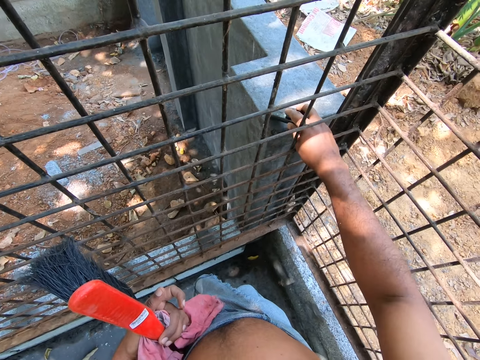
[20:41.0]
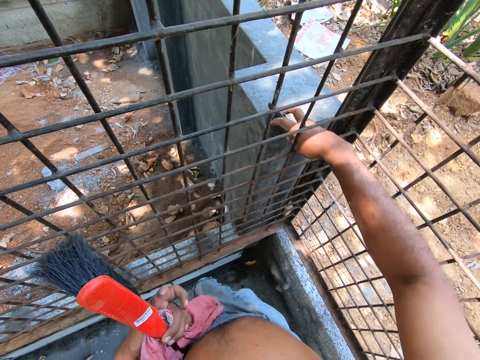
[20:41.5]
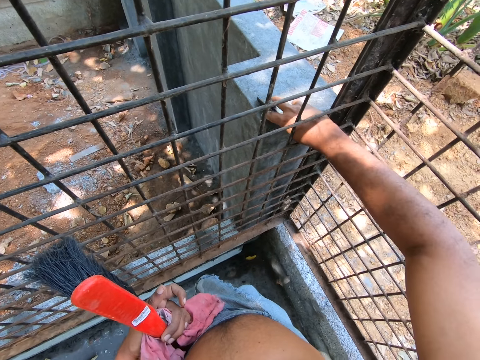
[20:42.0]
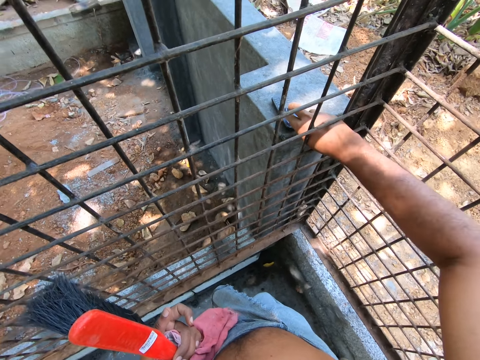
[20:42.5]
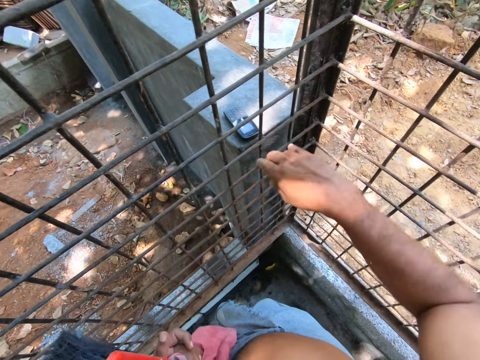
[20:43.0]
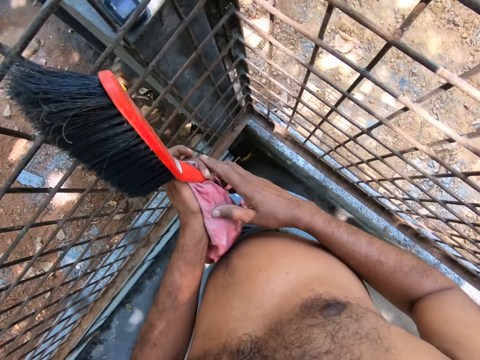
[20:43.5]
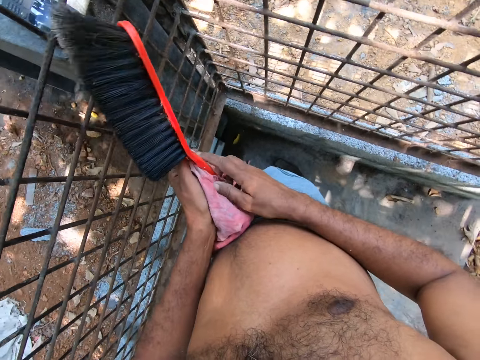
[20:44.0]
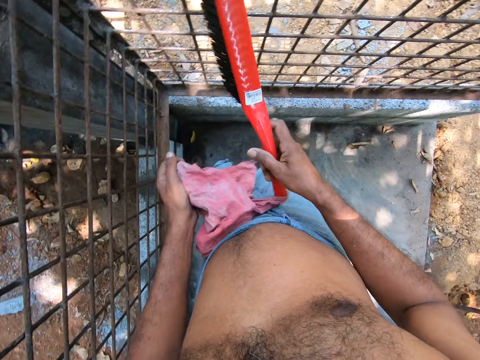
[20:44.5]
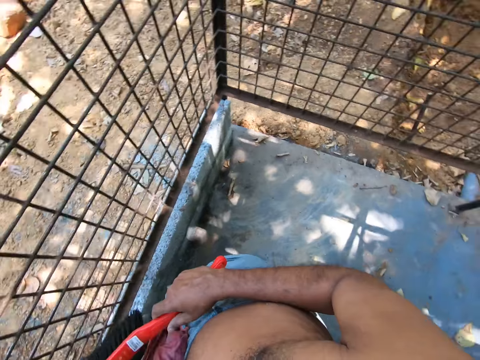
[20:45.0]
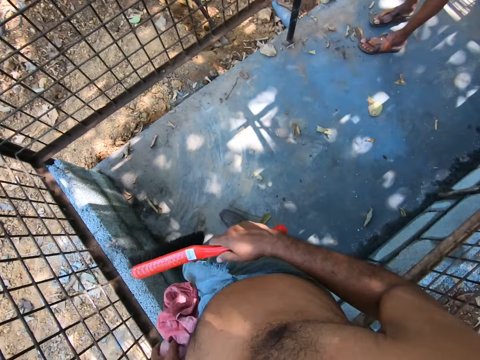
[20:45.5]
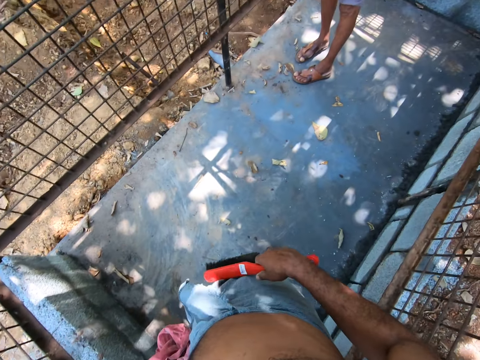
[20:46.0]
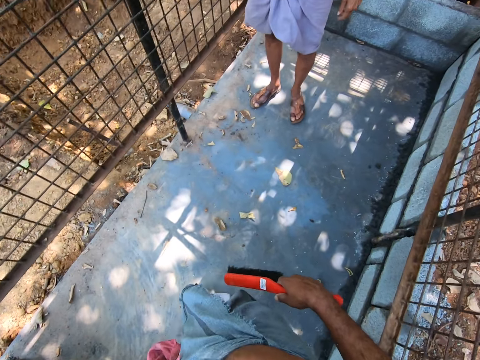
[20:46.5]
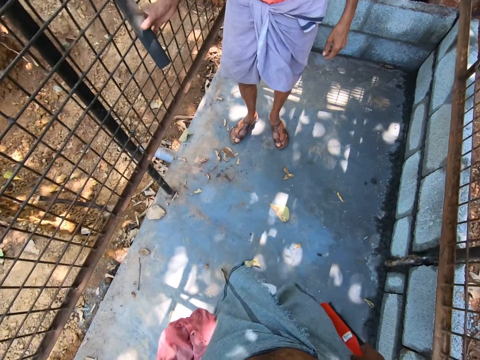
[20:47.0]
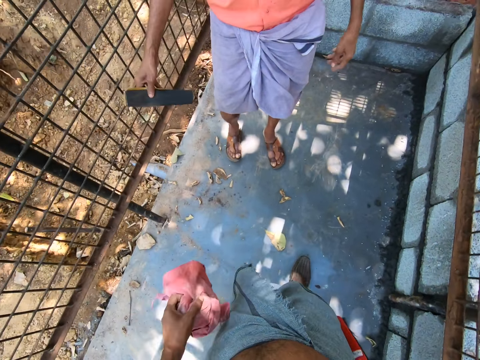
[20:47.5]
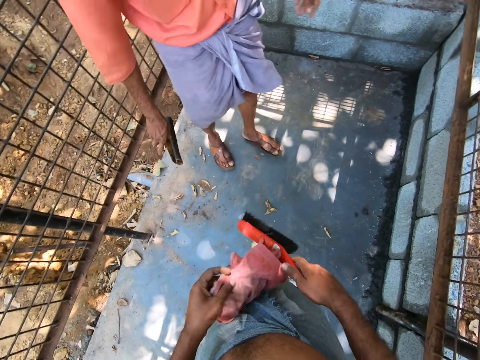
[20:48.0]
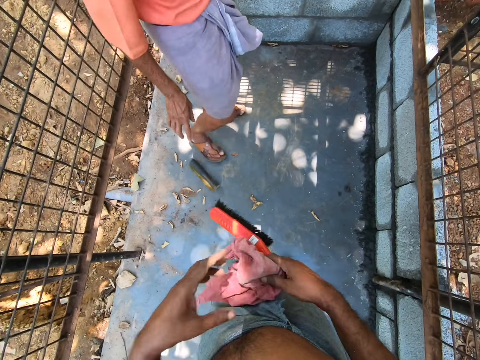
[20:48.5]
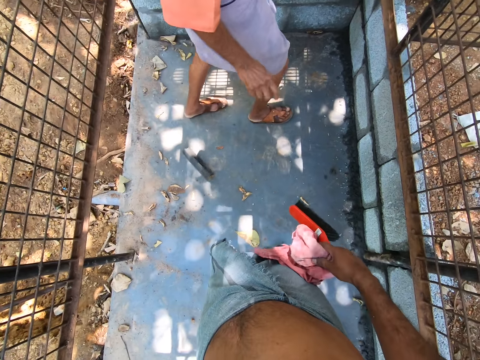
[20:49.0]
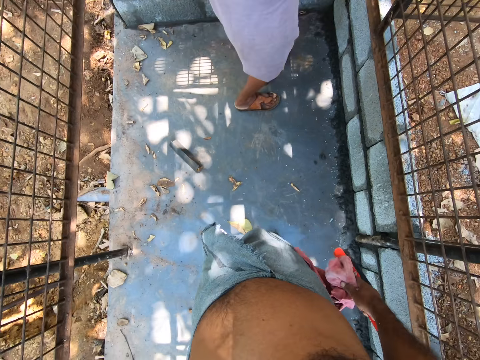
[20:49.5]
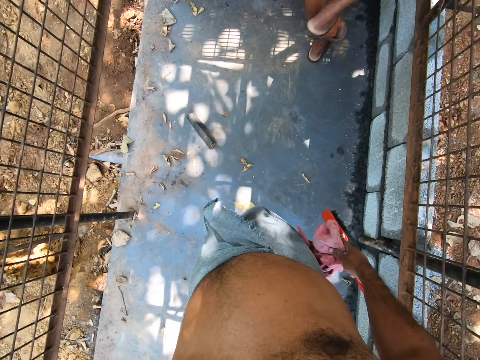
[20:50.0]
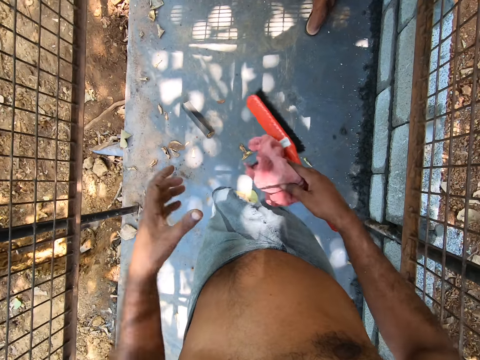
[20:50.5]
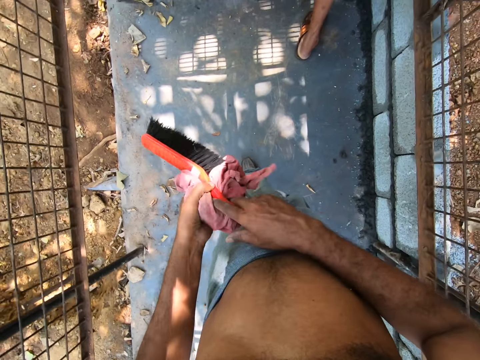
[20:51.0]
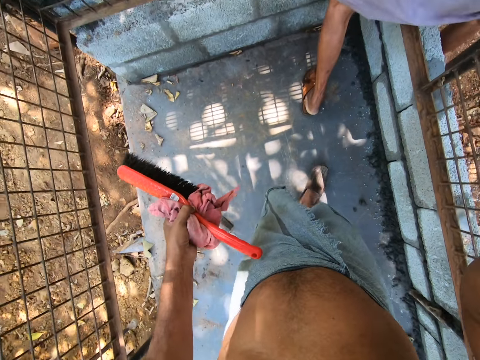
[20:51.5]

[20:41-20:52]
The camera wearer places the mobile phone in his right hand on the low wall. He transfers the brush from his left hand to his right hand. He holds the brush in the other hand. He turns around. He walks towards a man in the metal enclosure. The man drops the sanding paper in his right hand on the floor of the metal enclosure. The camera wearer transfers the rag from his right hand to his left hand. The man walks towards the door of the metal enclosure. The camera wearer moves up his hand. He transfers both the rag and the brush from his right hand to his left hand. The man steps out of the metal enclosure. The camera wearer operates the camera on his head. He lifts up the other hand.
